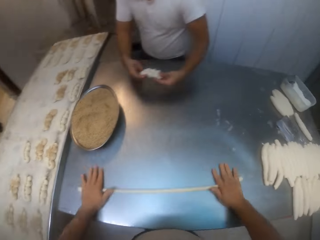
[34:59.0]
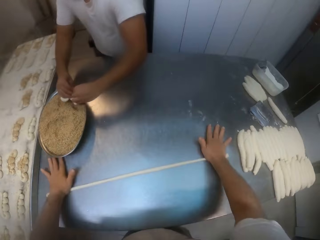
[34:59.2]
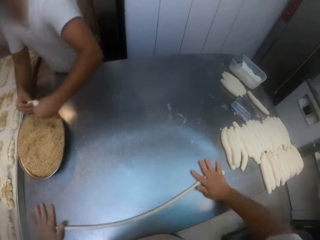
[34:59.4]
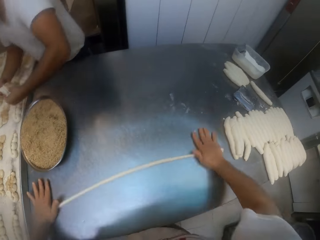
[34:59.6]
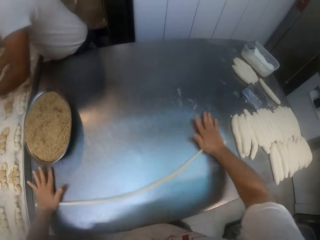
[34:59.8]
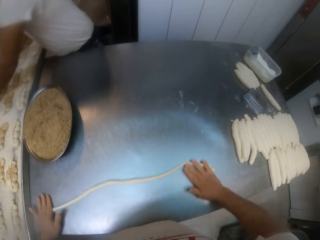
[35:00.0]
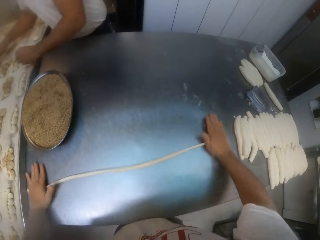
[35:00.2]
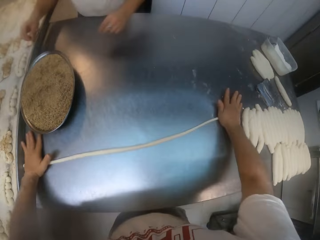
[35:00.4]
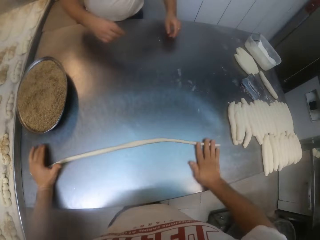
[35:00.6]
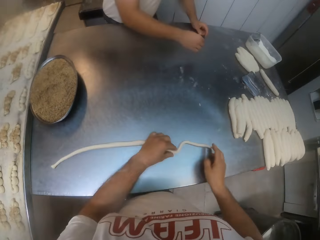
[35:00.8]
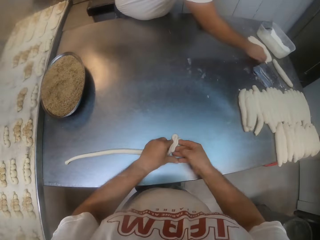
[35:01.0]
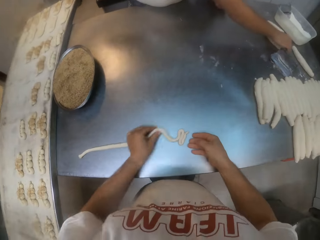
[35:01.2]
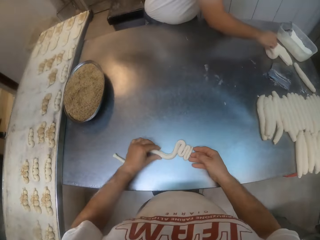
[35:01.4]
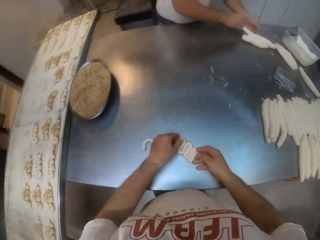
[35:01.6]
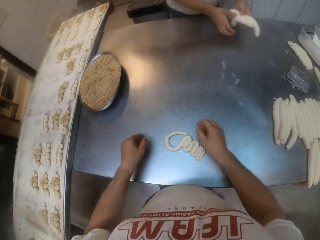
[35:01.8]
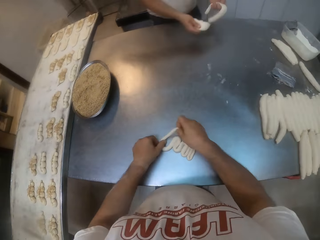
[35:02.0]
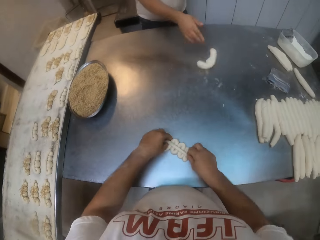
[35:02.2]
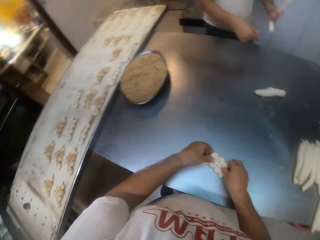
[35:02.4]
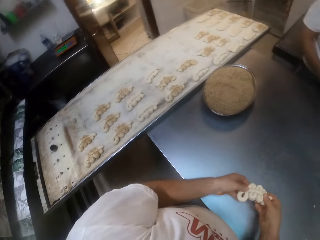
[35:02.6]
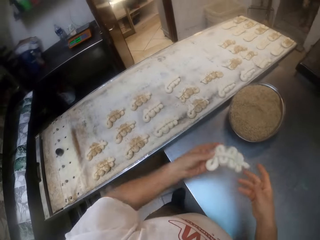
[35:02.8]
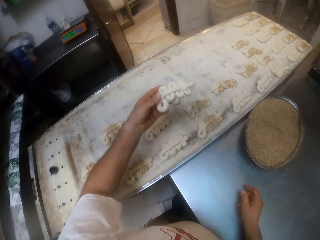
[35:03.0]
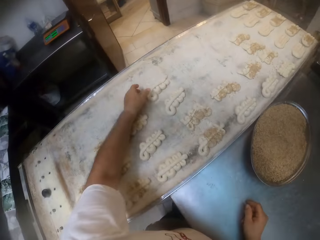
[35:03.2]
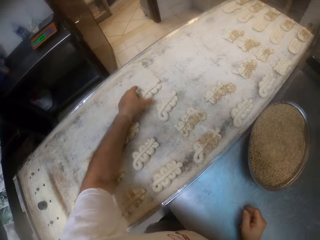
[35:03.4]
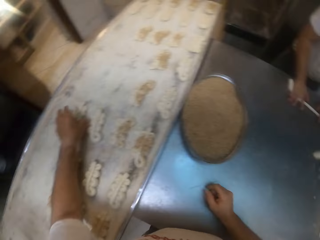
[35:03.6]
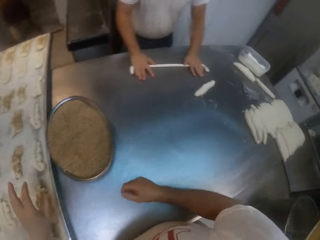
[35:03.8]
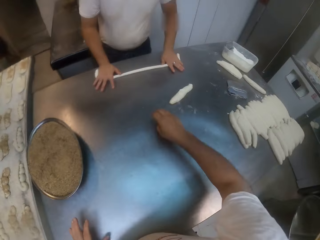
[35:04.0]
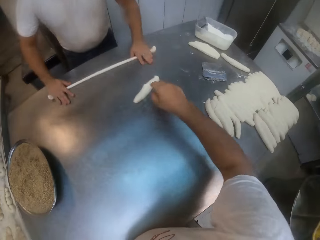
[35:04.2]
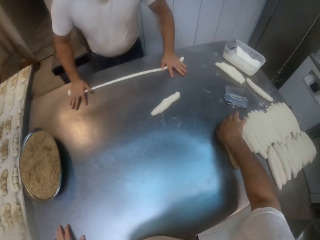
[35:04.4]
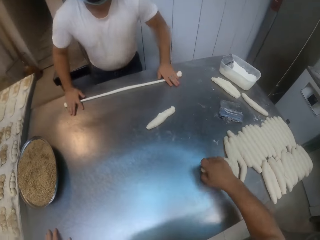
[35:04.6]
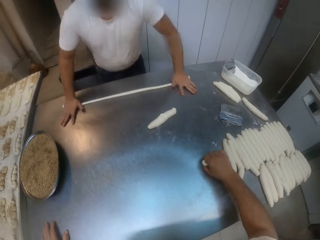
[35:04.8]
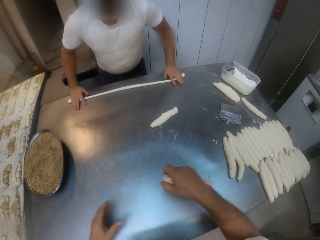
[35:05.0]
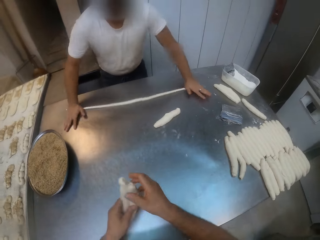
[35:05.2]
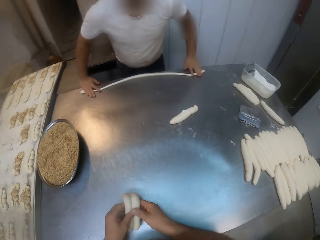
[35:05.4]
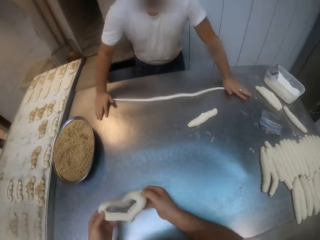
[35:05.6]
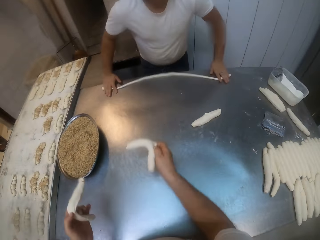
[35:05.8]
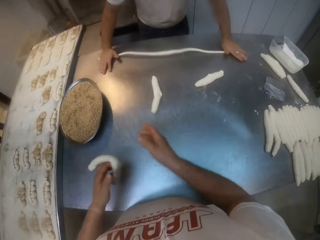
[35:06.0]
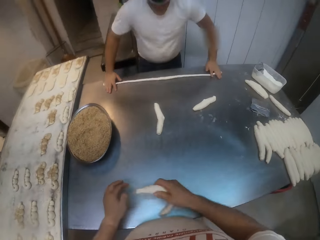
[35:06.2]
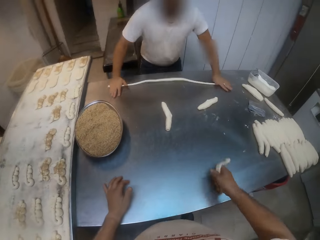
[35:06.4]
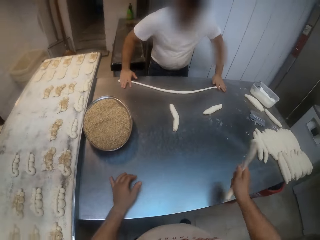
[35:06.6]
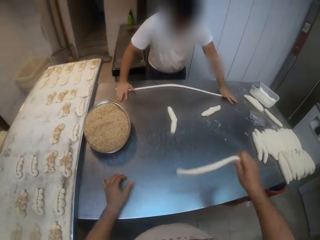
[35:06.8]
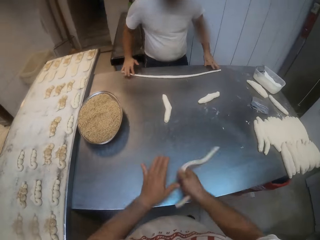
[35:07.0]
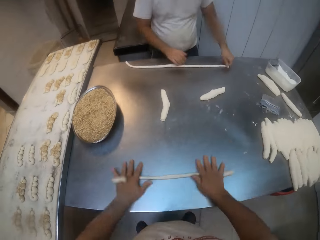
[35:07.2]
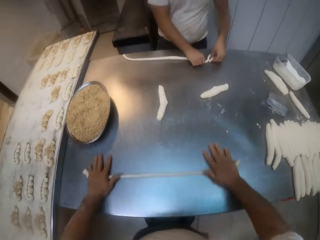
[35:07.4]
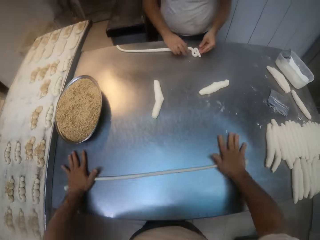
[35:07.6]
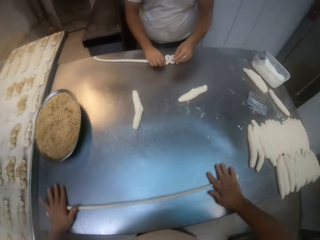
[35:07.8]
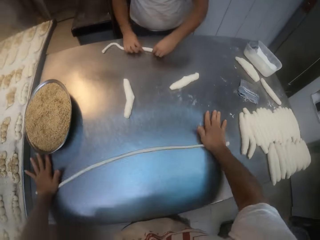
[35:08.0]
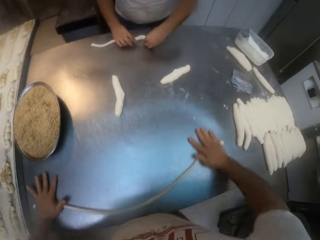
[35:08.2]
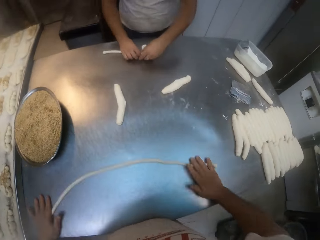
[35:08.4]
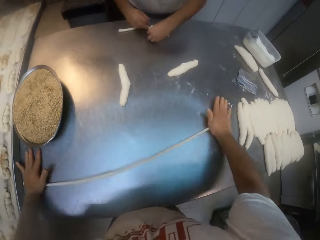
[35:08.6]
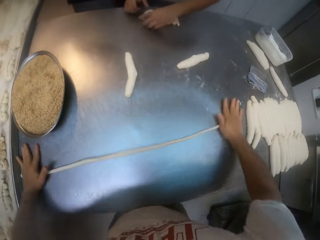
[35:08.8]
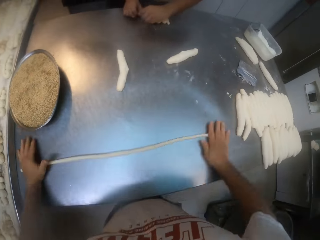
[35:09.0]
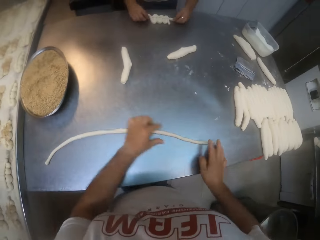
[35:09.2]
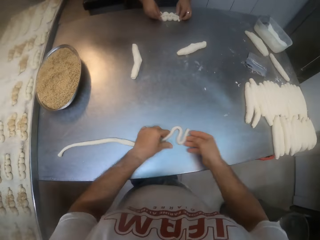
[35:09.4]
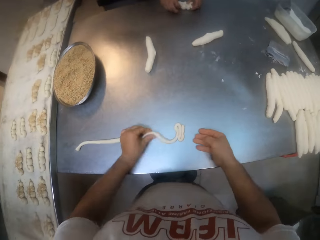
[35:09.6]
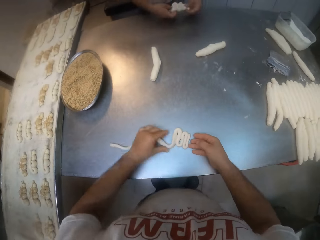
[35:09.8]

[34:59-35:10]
The man puts the folded dough into the tray of steads with both hands. The man moves the dough from the stead tray to the baking tray with his hands. The man rolls the rolled dough on the table with both hands. The camera wearer folds the rolled dough on the table with both hands. He moves the folded dough to the baking tray with his left hand. He rolls the rolled dough on the table with both hands. The man folds the rolled dough on the table with both hands.

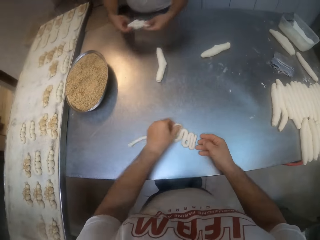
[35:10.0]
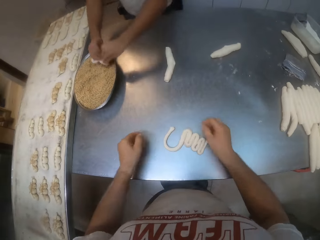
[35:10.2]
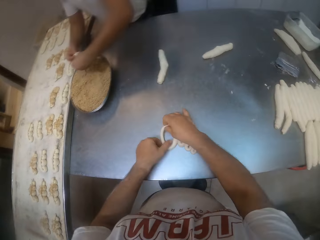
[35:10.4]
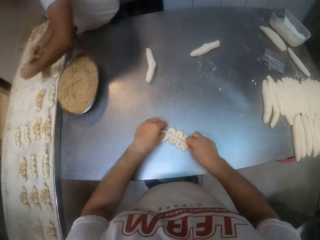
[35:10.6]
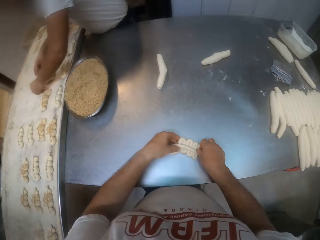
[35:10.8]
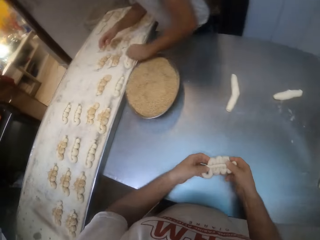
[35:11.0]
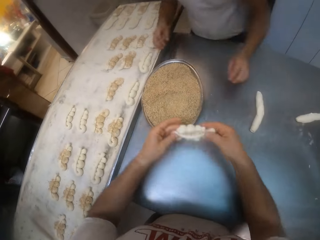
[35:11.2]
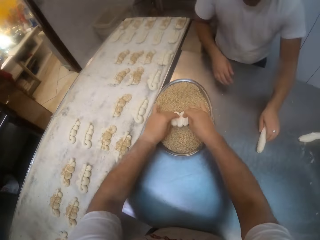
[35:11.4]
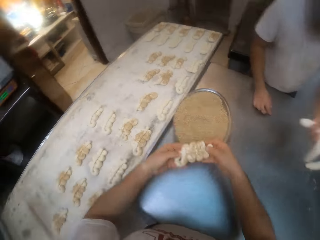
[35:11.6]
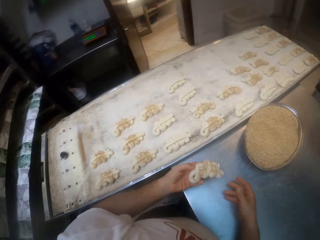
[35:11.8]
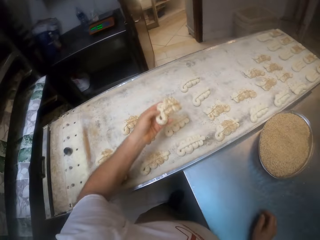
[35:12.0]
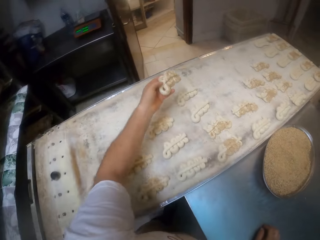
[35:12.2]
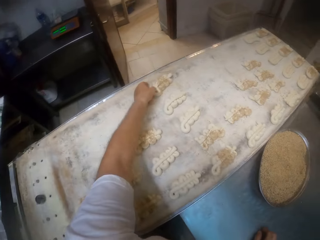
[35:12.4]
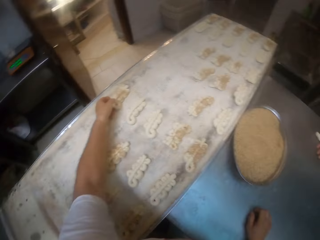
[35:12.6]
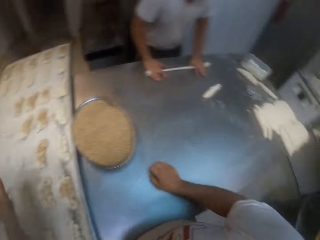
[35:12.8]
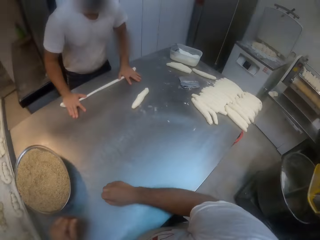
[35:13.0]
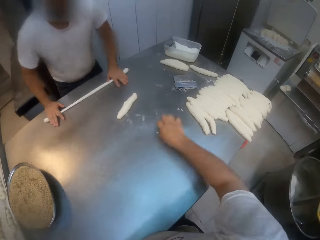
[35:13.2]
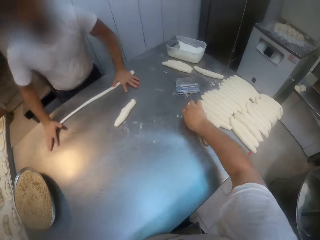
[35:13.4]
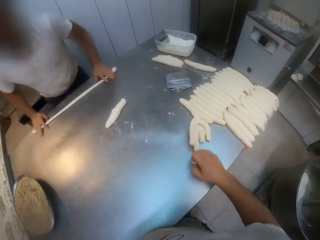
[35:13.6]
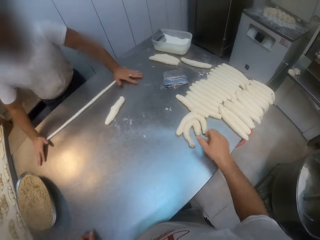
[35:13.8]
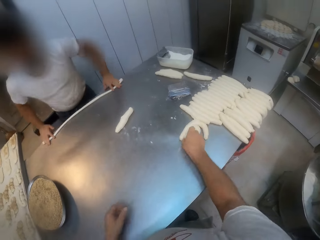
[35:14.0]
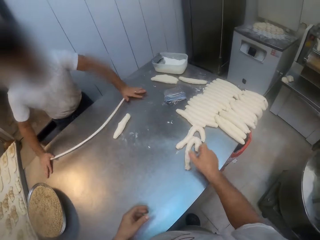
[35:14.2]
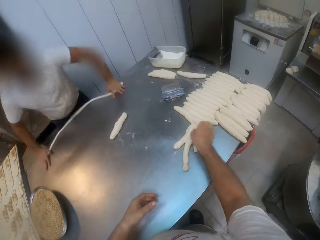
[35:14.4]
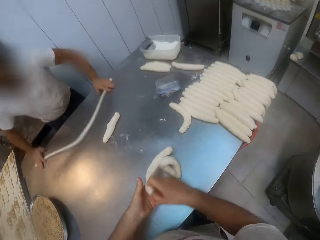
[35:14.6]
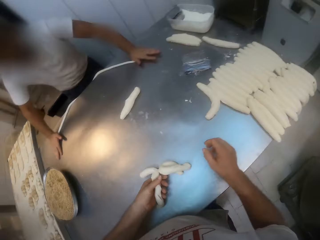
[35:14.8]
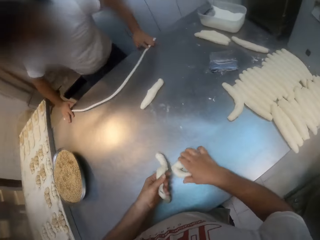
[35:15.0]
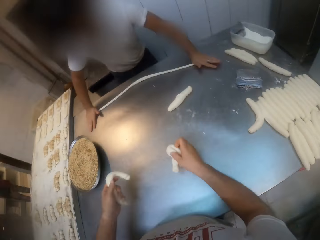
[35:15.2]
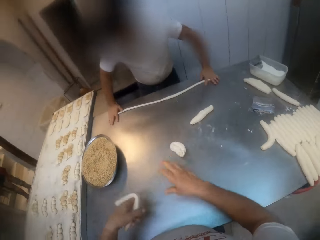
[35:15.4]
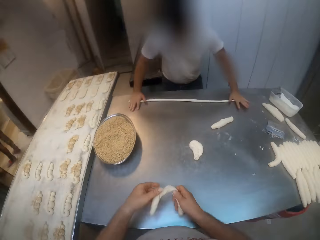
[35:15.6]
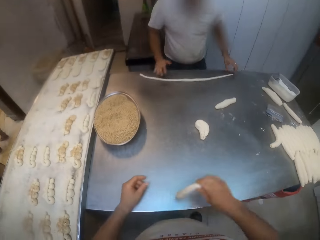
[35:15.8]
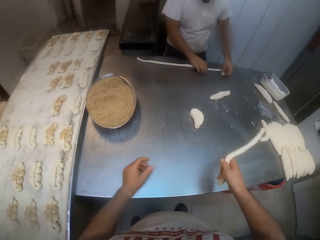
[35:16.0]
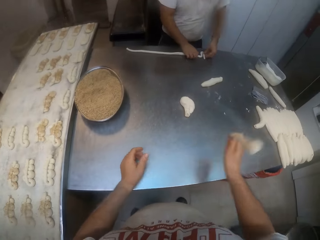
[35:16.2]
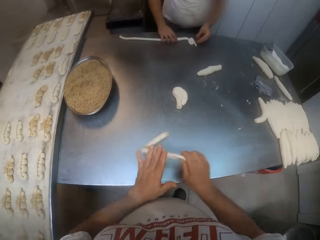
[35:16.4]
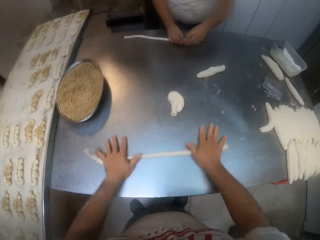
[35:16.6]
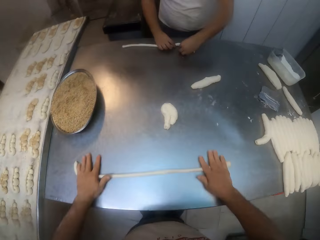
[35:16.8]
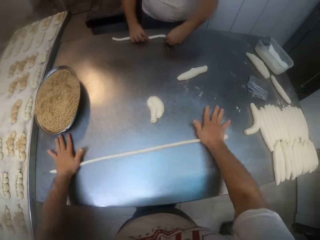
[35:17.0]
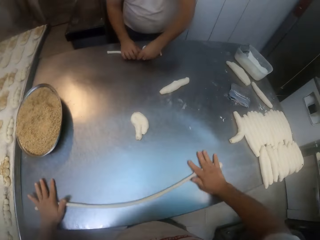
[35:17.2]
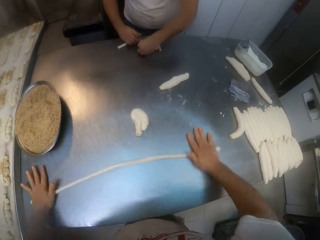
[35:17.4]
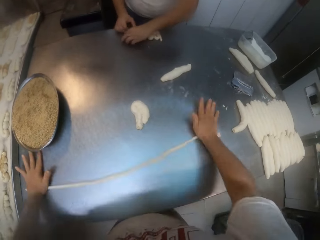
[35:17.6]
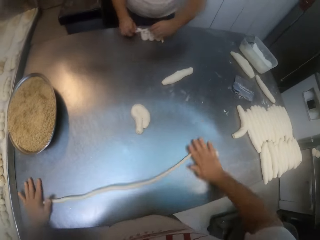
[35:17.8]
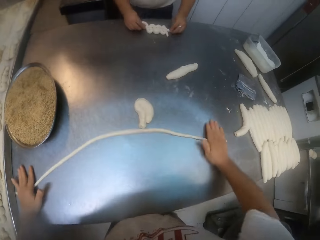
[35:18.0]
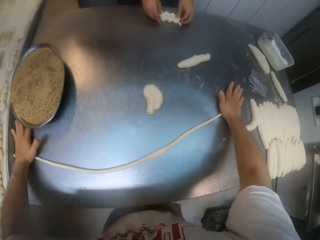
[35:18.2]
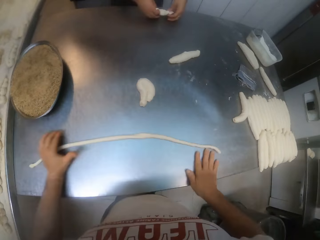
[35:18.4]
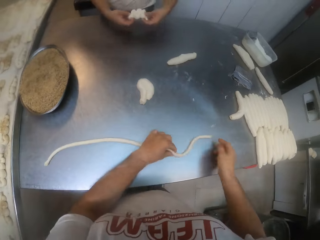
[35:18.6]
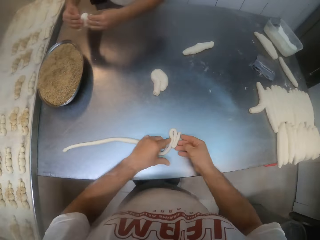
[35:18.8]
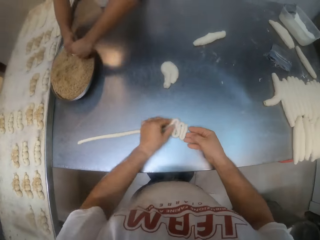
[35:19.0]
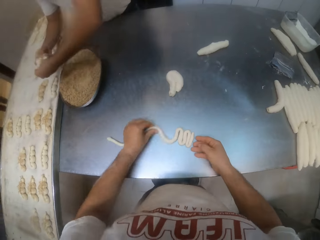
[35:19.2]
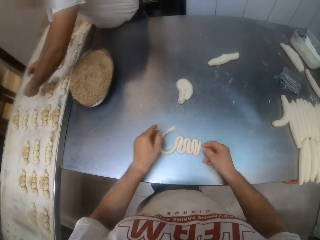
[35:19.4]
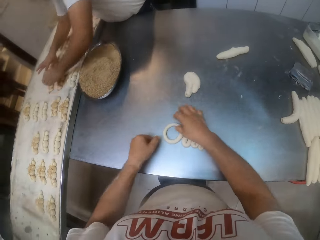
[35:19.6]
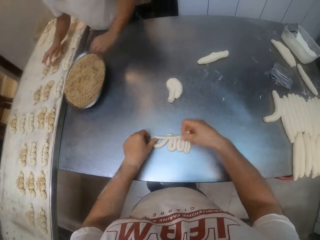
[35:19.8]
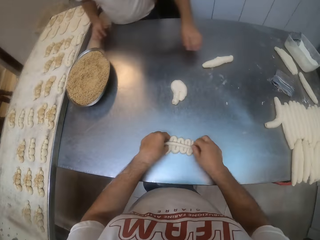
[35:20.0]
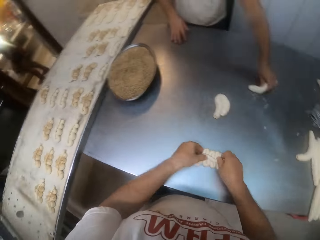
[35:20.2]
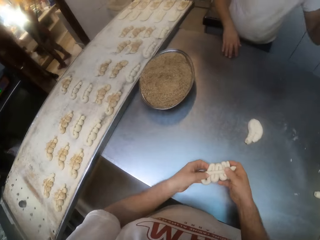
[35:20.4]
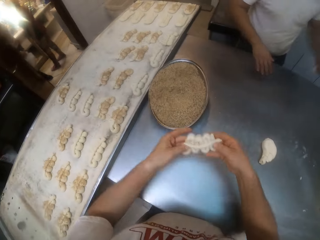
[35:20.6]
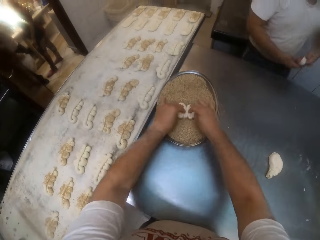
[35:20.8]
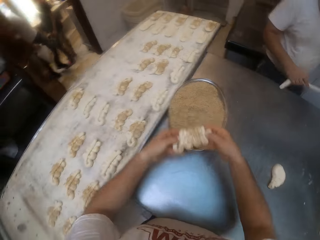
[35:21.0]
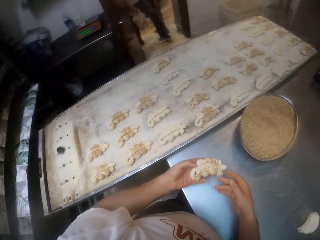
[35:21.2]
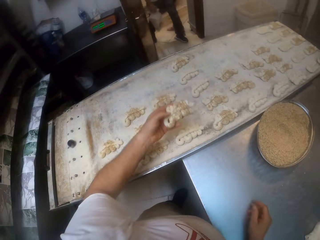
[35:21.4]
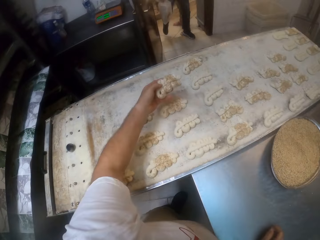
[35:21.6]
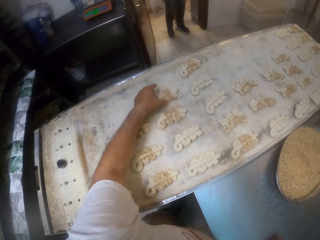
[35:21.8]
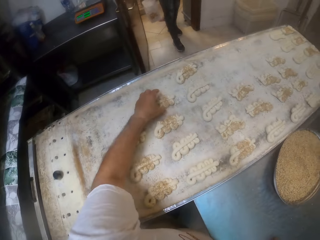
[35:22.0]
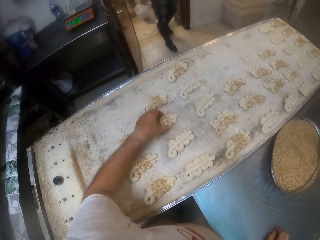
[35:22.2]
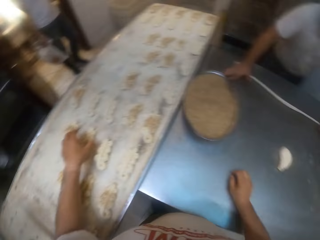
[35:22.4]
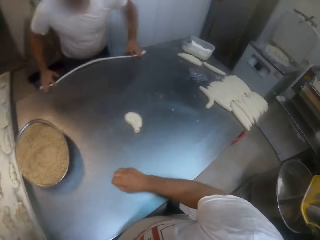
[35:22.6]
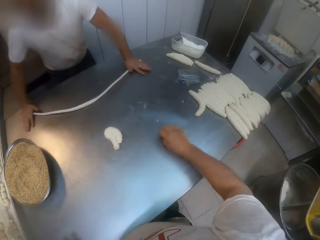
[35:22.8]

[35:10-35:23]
The camera wearer folds the rolled dough on the table with both hands. The man puts the folded dough into the tray of steads with both hands. The man moves the dough from the stead tray to the baking tray with his hands. The camera wearer puts the folded dough into the tray of steads with both hands. He moves the dough from the stead tray to the baking tray with his left hand. The man rolls the rolled dough on the table with both hands. The camera wearer rolls the rolled dough on the table with both hands. The man folds the rolled dough on the table with both hands. The man puts the folded dough into the tray of steads with both hands. The man moves the dough from the stead tray to the baking tray with his hands. The camera wearer folds the rolled dough on the table with both hands. He puts the folded dough into the tray of steads with both hands. He moves the dough from the stead tray to the baking tray with his left hand. Another man walks into the bakery. The first man rolls the rolled dough on the table with both hands.
